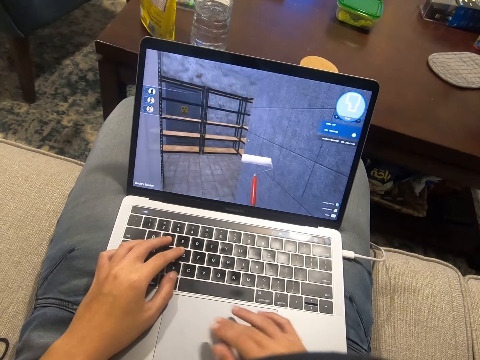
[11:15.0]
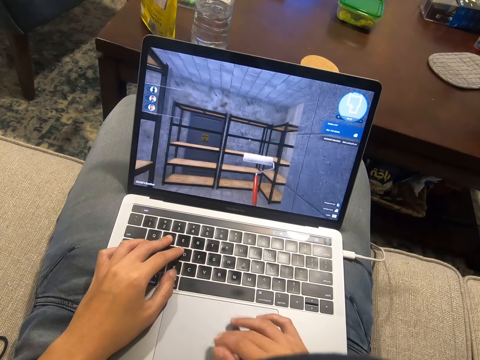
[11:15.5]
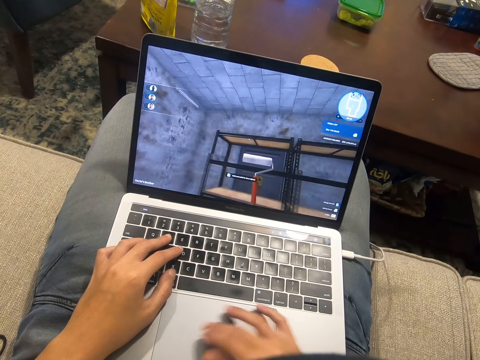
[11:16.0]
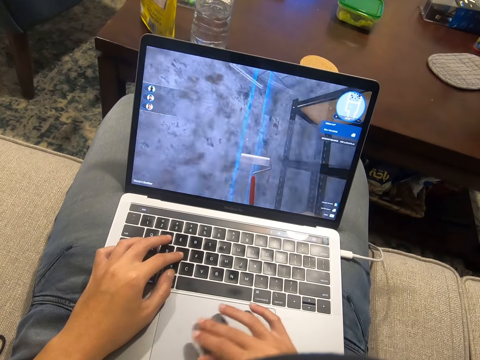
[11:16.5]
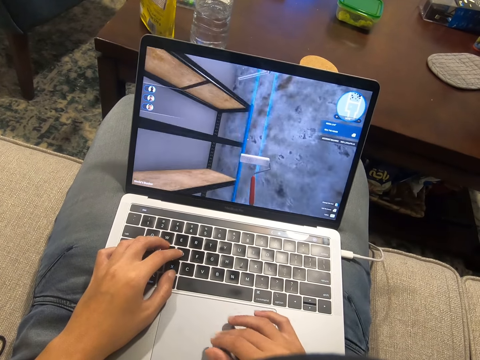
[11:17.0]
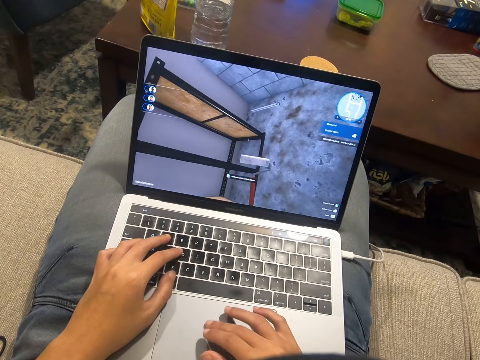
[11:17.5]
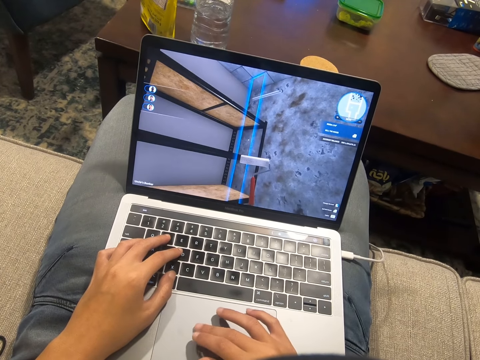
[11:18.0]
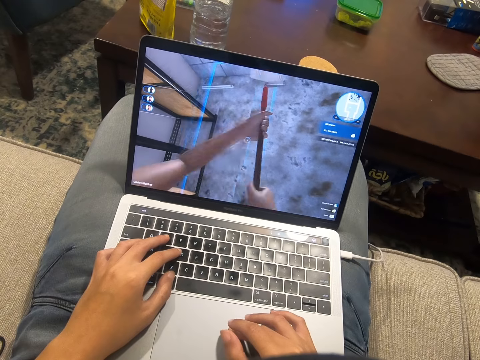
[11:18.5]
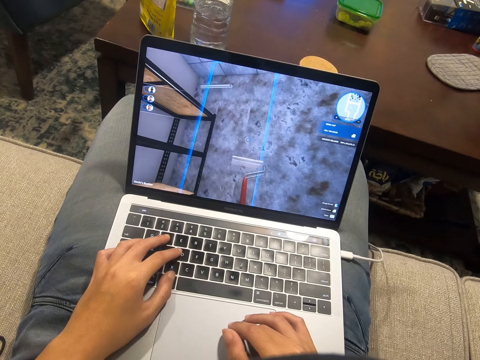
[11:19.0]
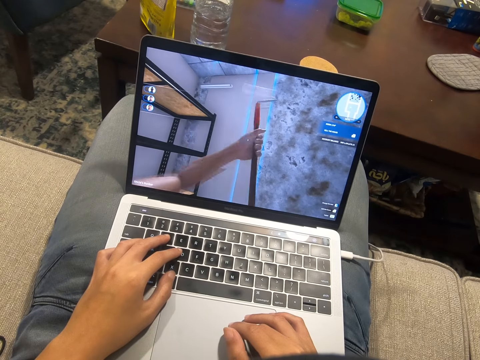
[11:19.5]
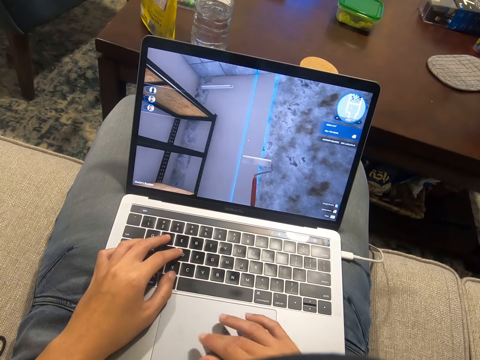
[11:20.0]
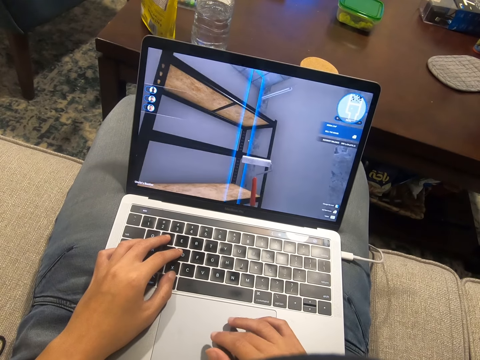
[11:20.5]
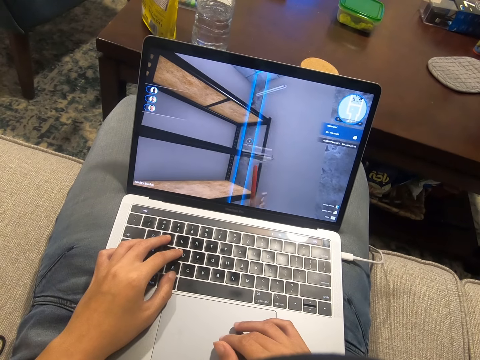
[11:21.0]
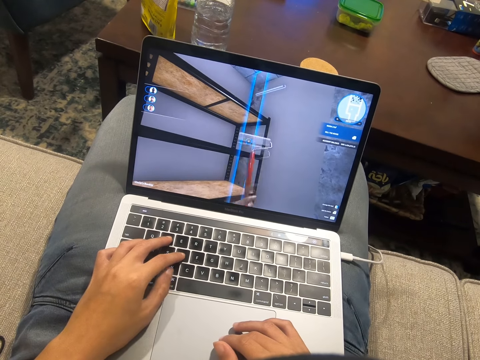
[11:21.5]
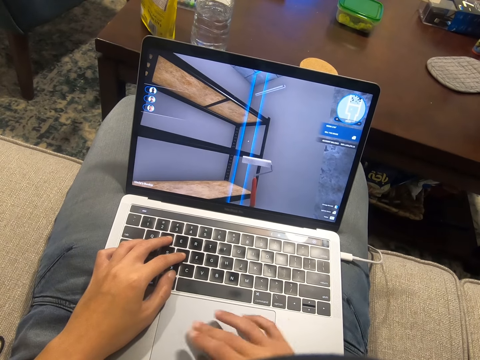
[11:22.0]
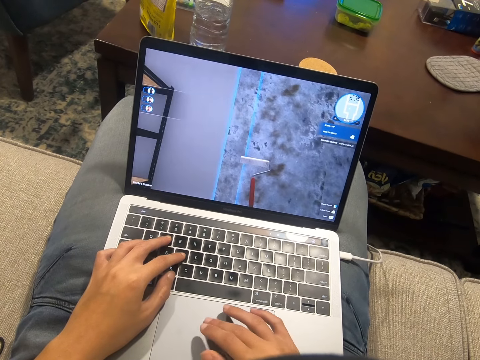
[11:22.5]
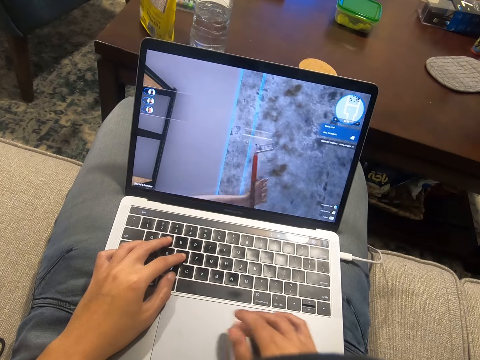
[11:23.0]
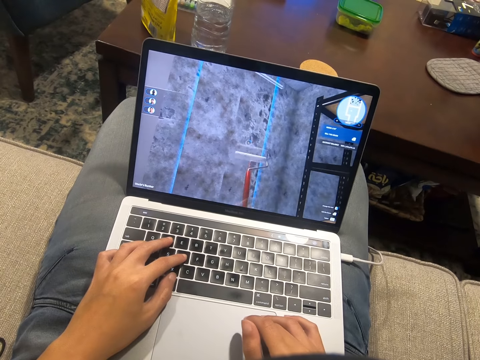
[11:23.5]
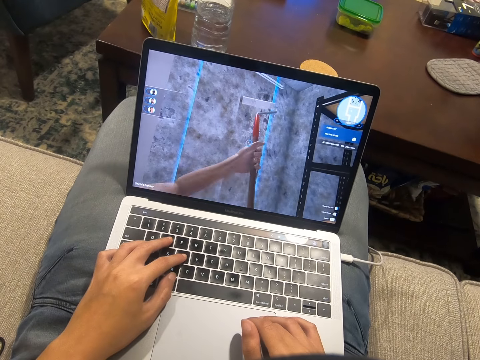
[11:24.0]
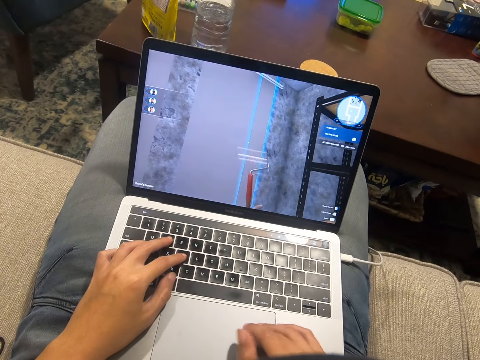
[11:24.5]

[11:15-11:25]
The camera wearer scrolls on the laptop.

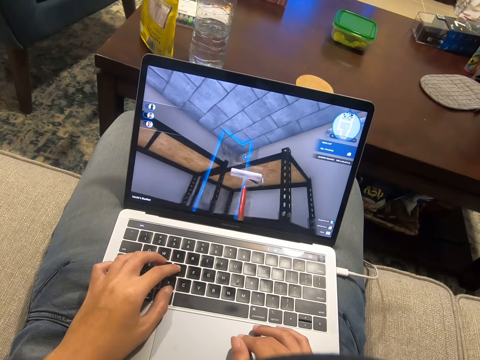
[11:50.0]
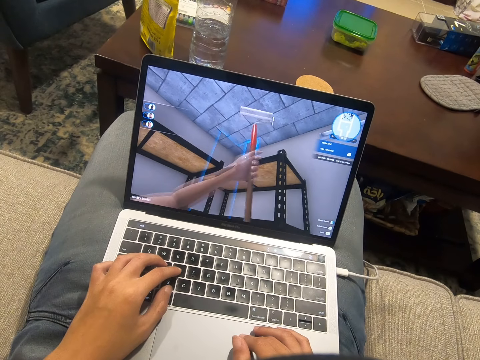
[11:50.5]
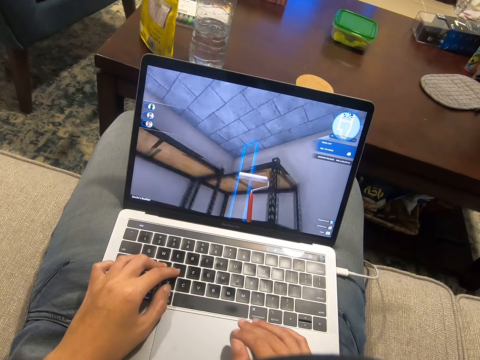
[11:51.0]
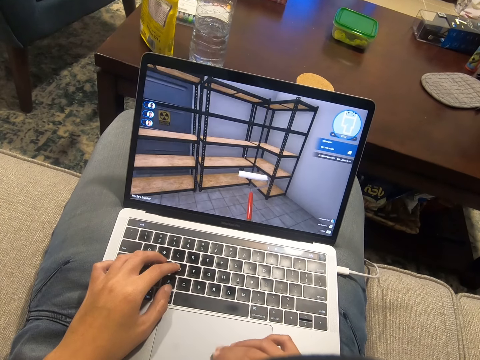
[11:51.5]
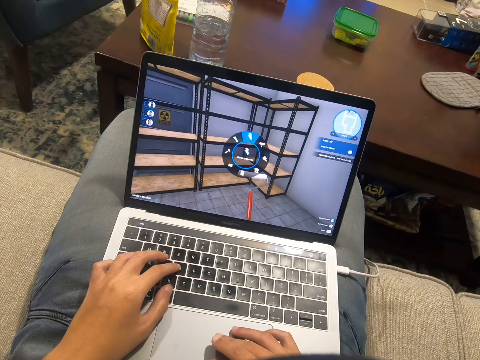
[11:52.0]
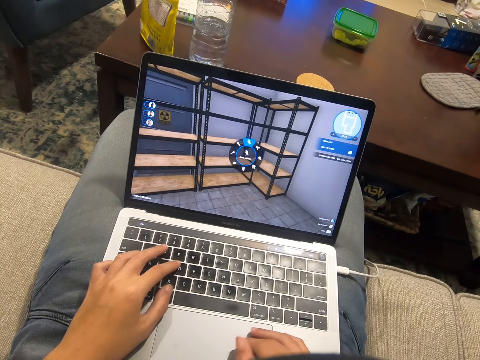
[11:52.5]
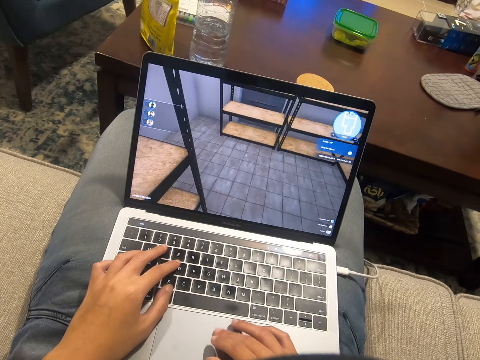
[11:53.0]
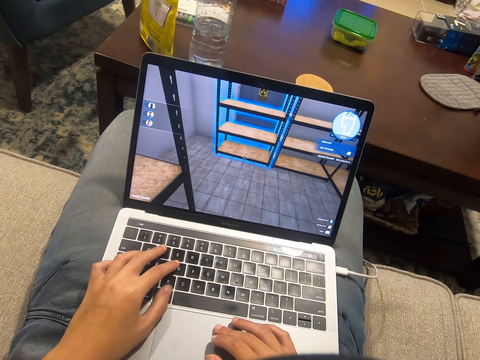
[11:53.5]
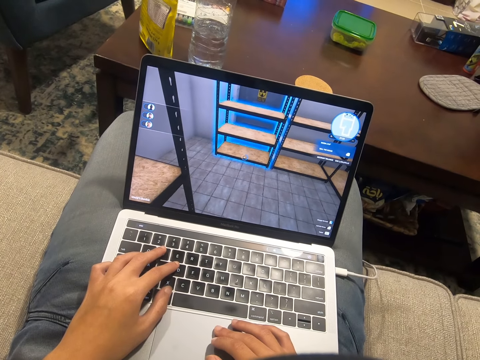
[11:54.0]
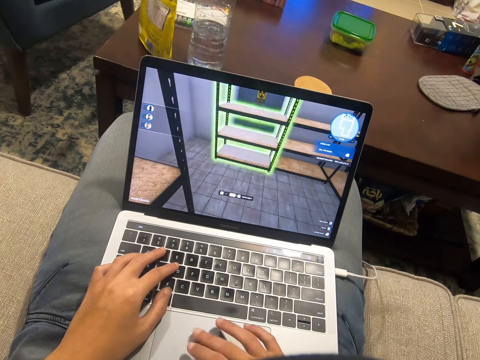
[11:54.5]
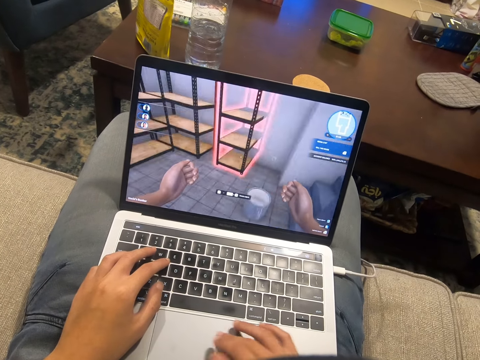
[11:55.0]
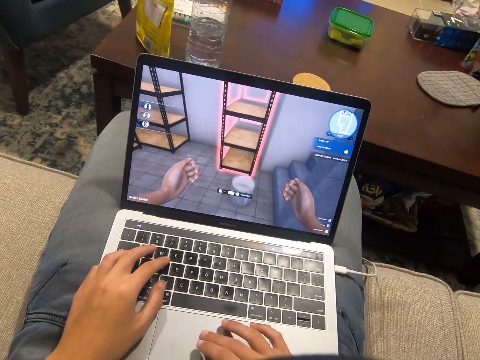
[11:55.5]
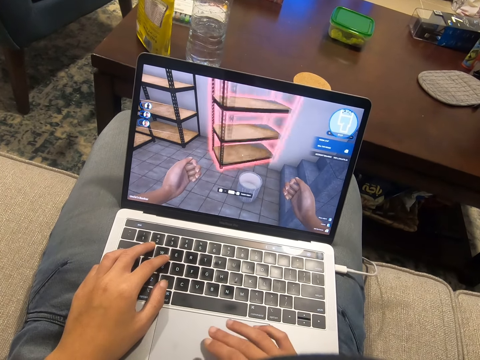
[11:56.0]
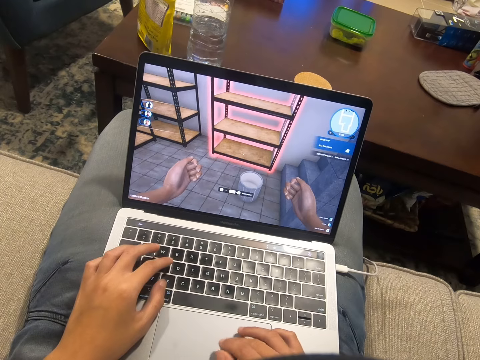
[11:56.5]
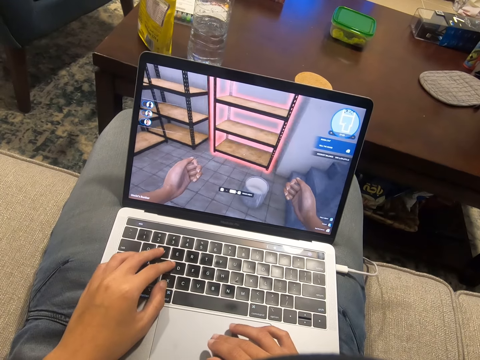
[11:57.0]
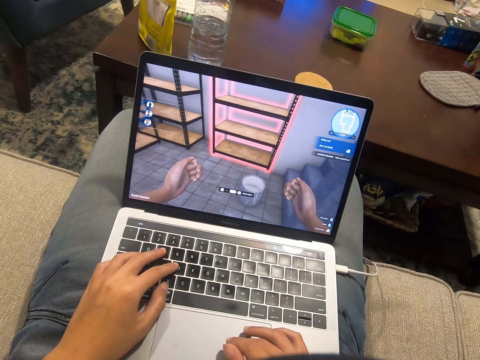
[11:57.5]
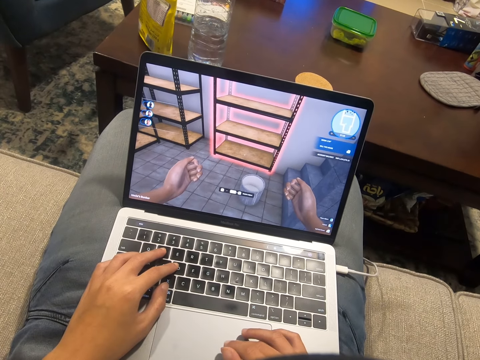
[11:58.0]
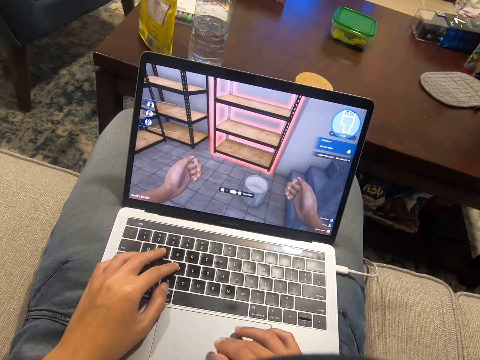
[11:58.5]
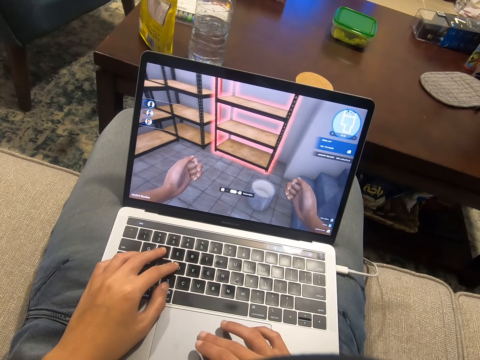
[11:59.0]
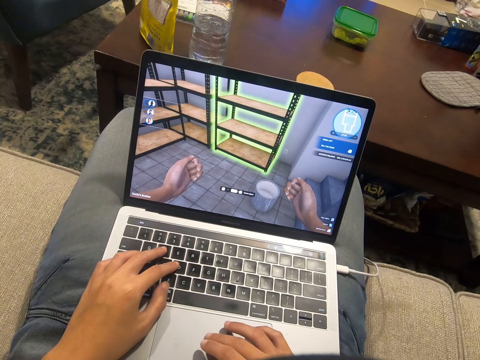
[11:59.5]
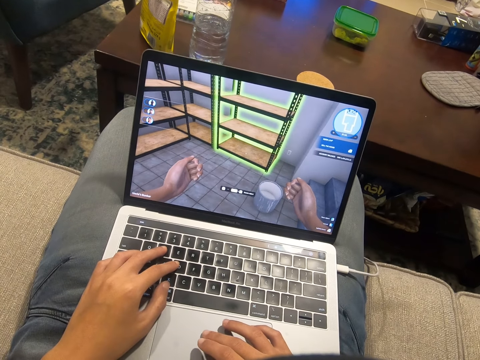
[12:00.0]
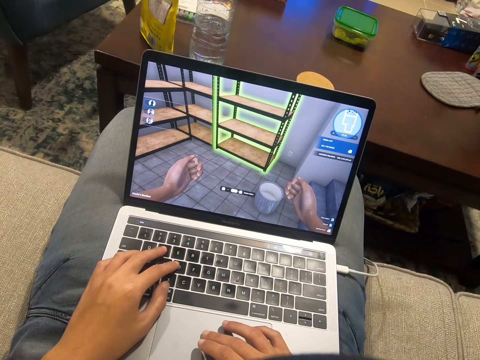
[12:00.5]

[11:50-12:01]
The camera wearer types on the keyboard. They scroll on the laptop.

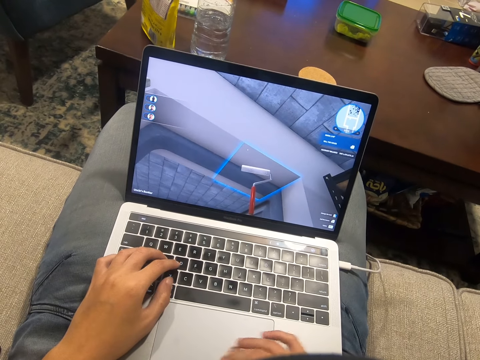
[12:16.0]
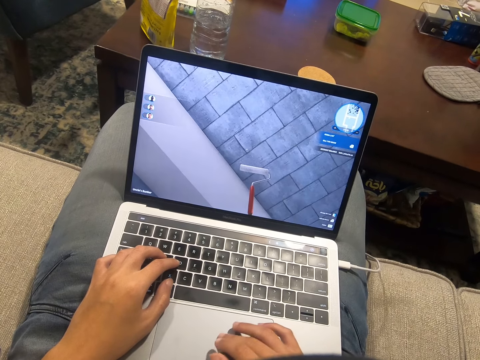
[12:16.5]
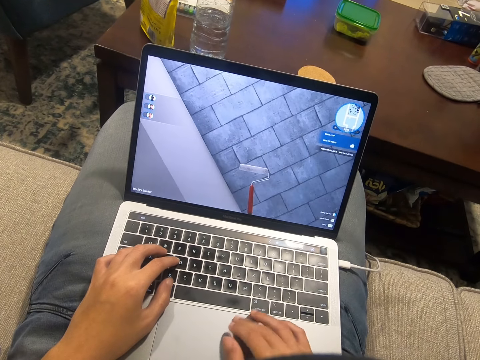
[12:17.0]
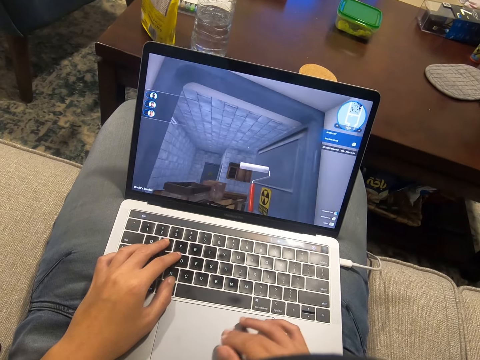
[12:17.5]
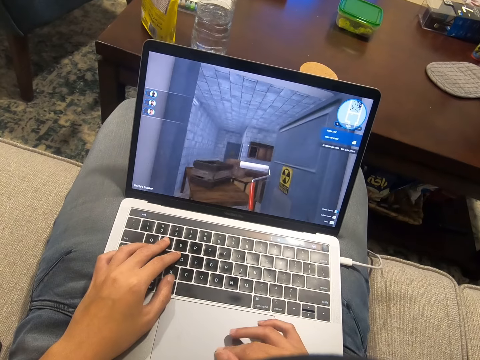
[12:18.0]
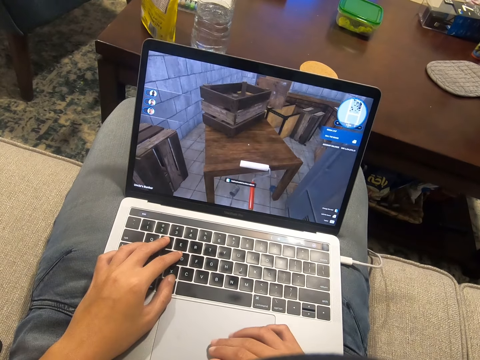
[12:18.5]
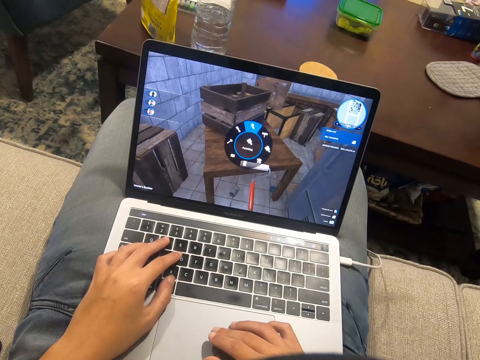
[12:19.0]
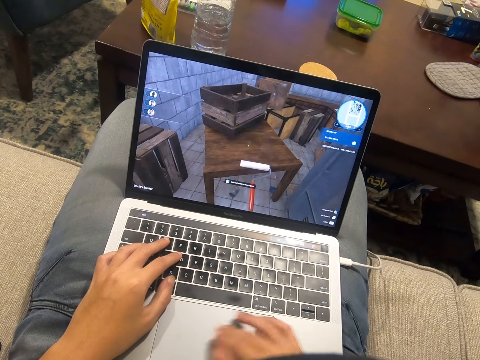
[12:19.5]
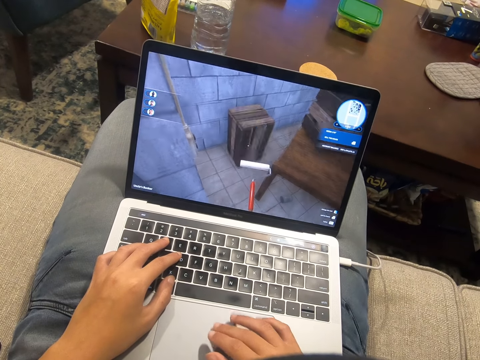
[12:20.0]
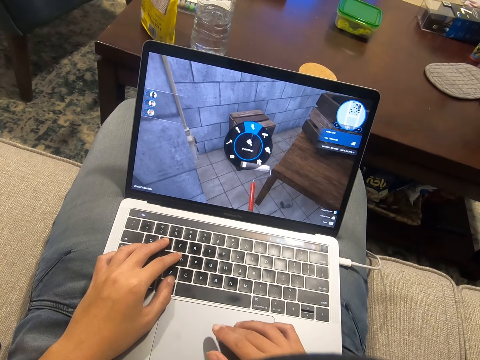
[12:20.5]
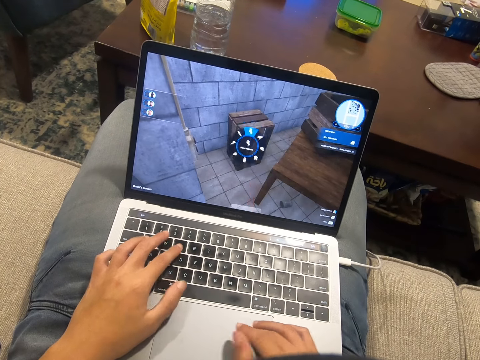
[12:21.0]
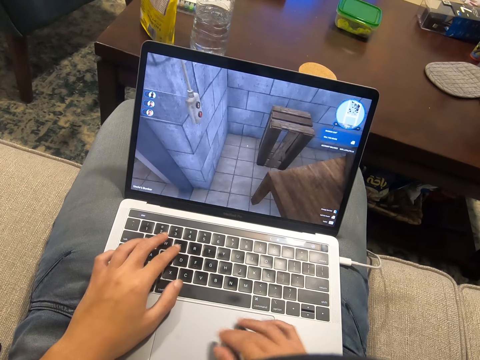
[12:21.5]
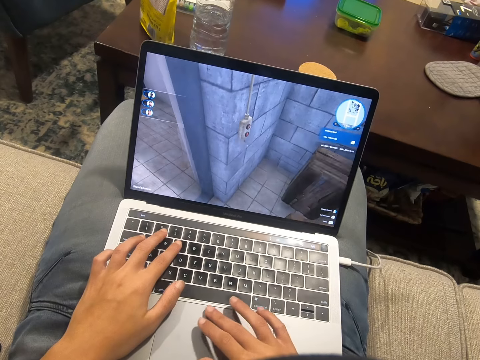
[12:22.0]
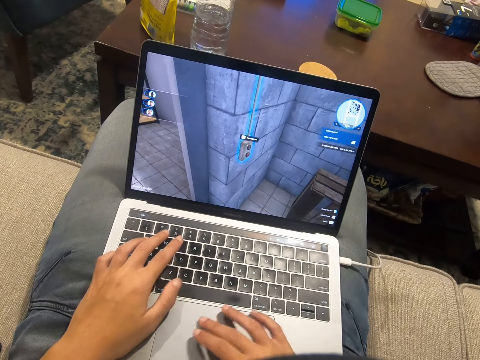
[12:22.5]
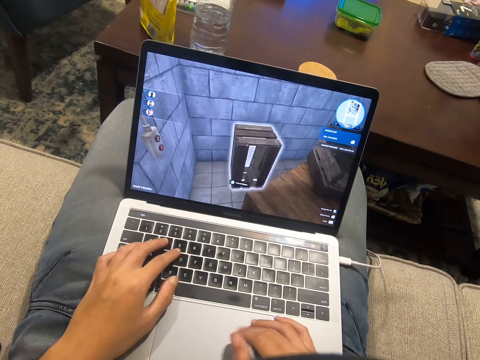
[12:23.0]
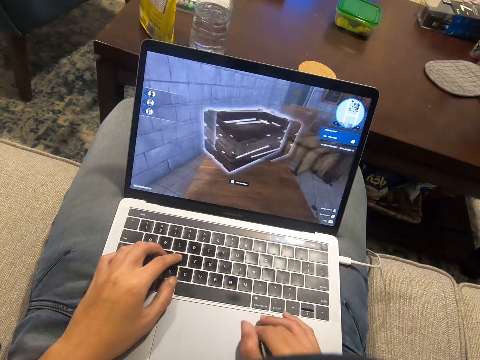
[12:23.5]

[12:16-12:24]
The camera wearer types on the keyboard. They scroll on the laptop.
